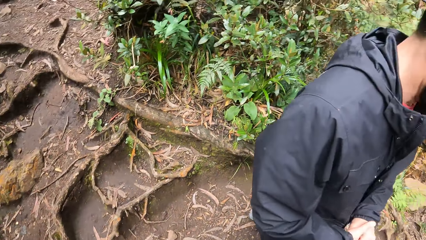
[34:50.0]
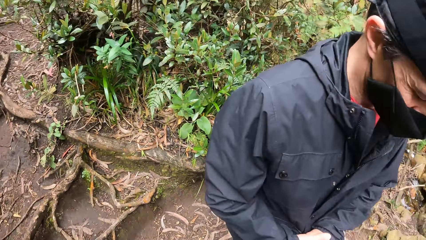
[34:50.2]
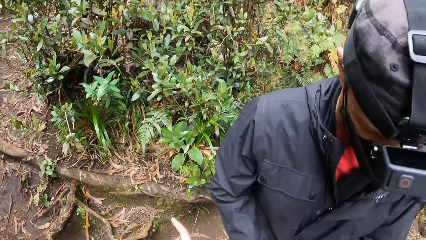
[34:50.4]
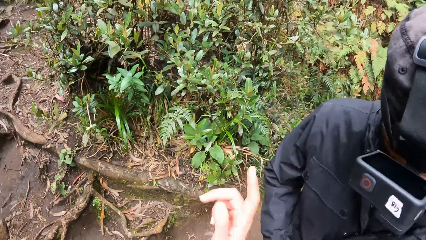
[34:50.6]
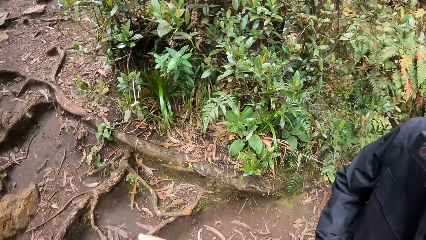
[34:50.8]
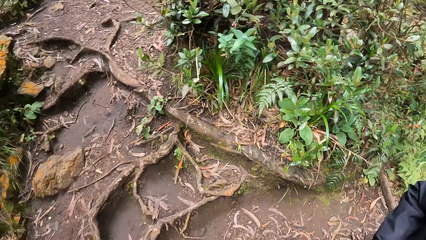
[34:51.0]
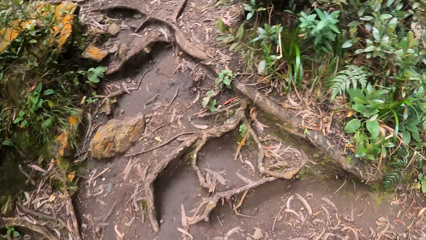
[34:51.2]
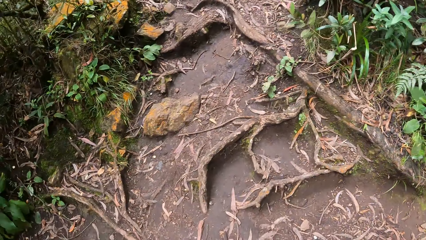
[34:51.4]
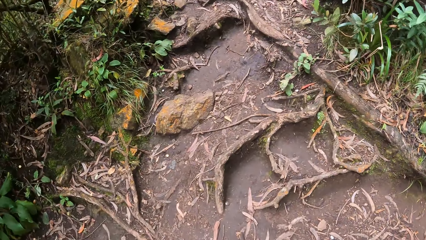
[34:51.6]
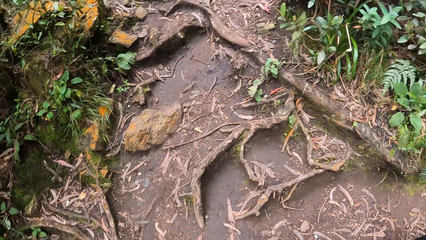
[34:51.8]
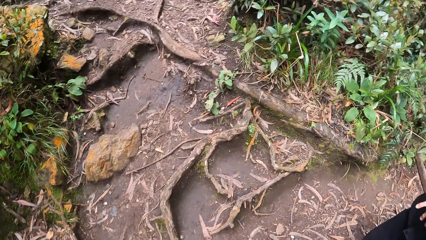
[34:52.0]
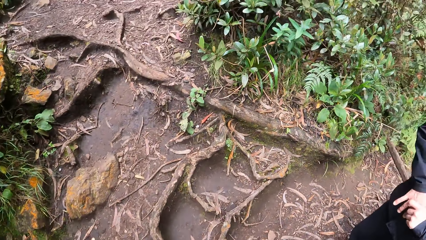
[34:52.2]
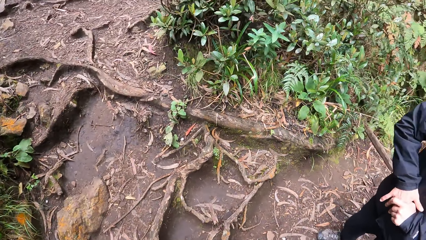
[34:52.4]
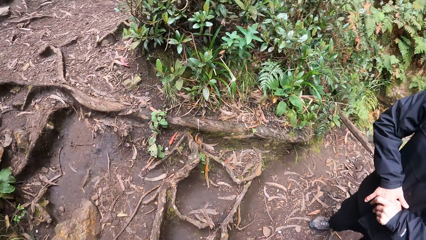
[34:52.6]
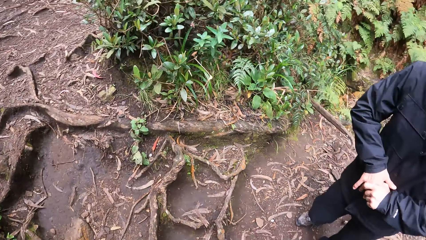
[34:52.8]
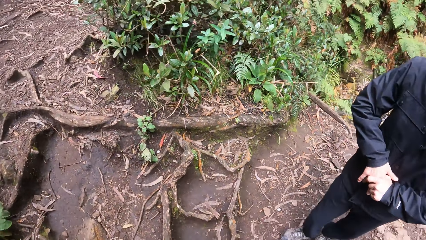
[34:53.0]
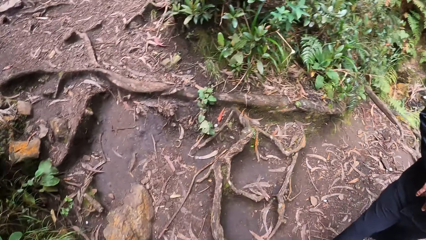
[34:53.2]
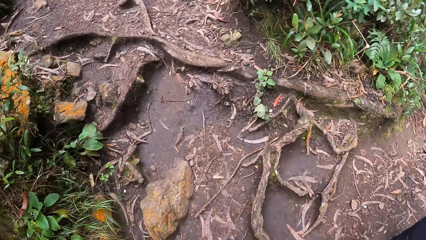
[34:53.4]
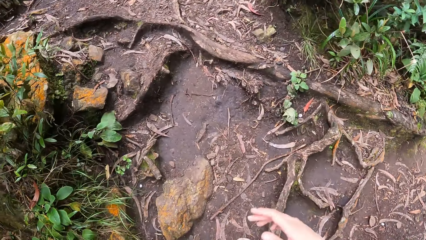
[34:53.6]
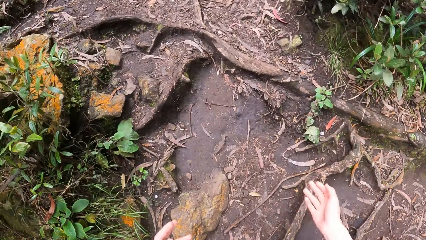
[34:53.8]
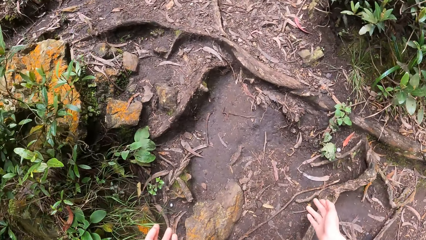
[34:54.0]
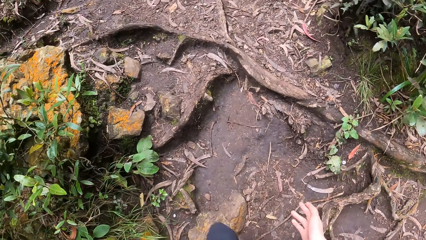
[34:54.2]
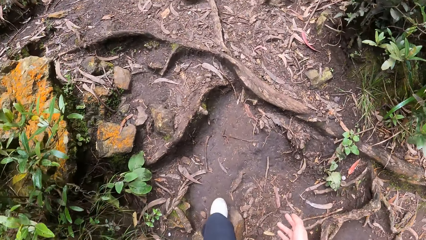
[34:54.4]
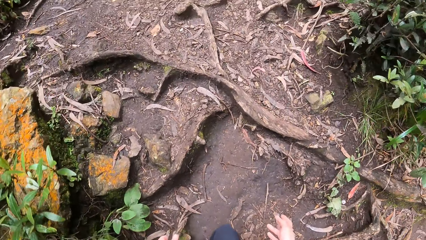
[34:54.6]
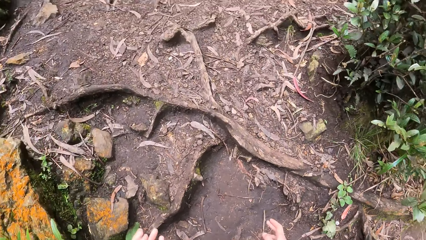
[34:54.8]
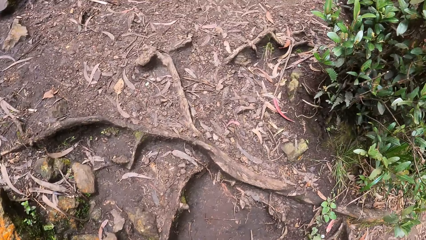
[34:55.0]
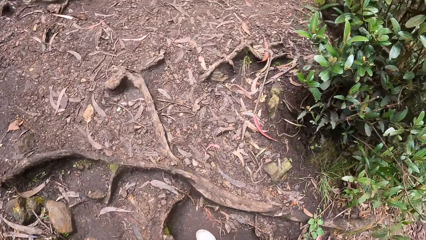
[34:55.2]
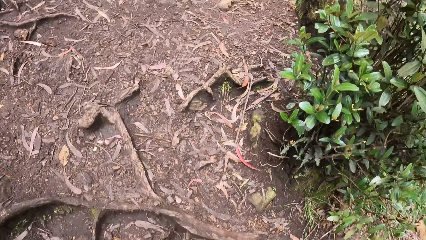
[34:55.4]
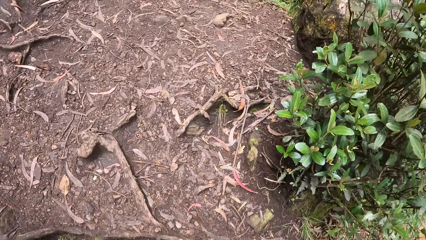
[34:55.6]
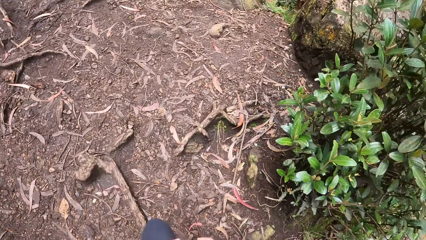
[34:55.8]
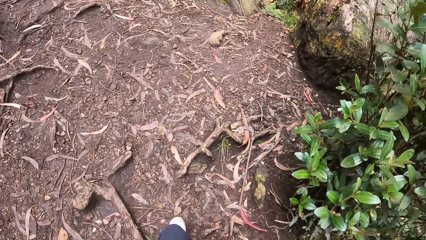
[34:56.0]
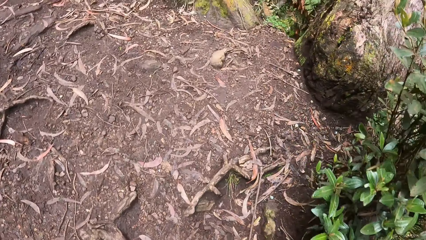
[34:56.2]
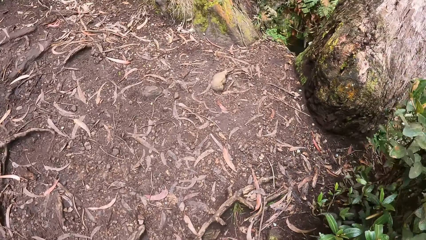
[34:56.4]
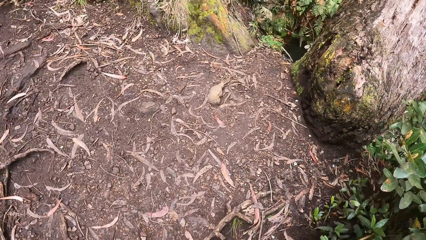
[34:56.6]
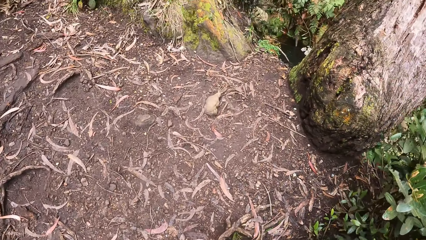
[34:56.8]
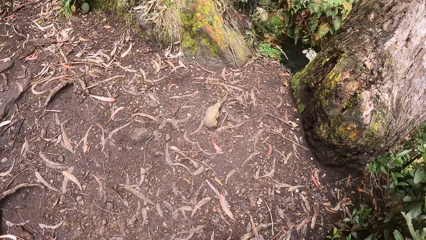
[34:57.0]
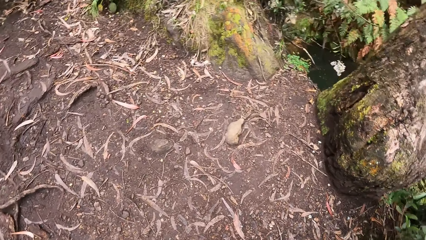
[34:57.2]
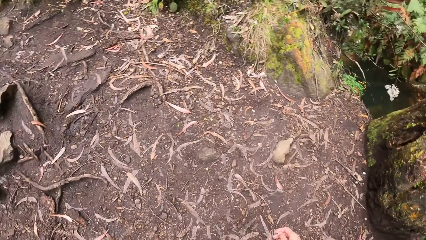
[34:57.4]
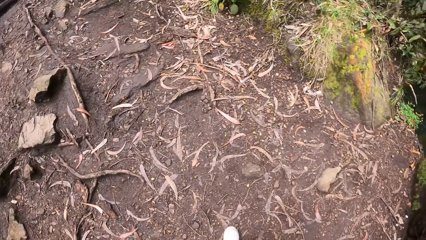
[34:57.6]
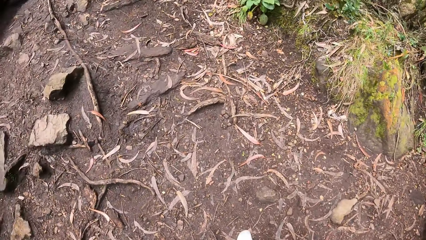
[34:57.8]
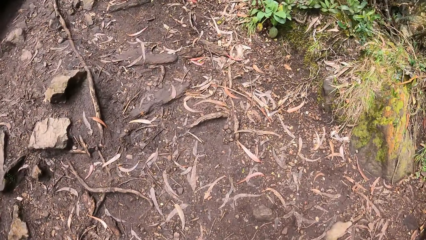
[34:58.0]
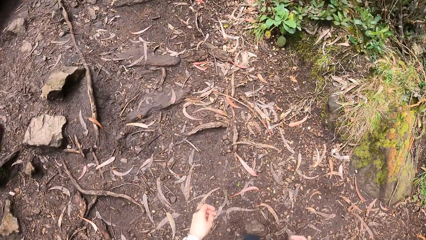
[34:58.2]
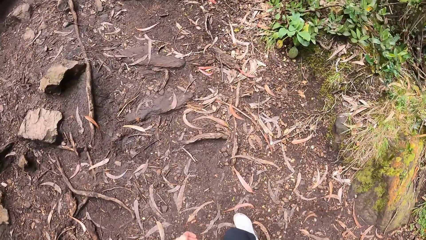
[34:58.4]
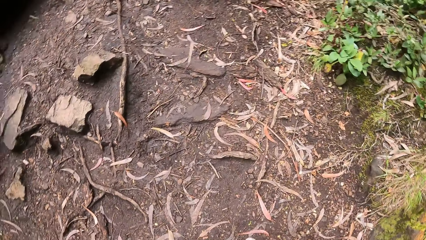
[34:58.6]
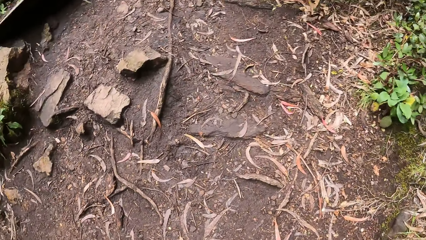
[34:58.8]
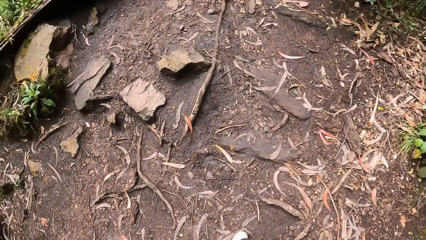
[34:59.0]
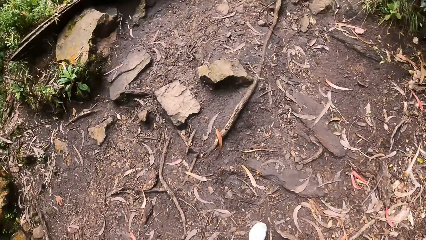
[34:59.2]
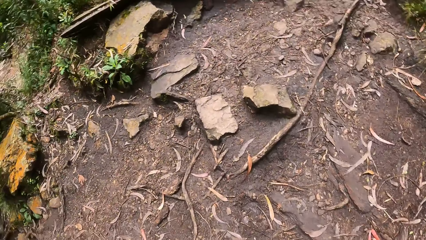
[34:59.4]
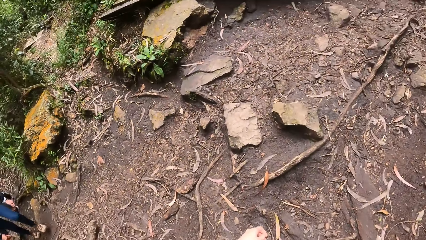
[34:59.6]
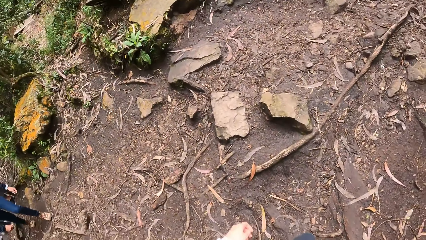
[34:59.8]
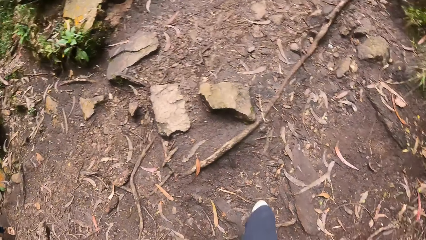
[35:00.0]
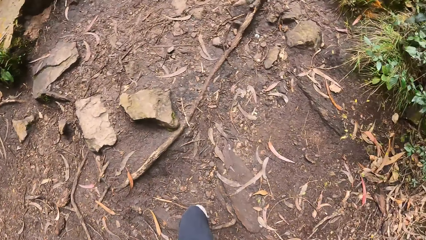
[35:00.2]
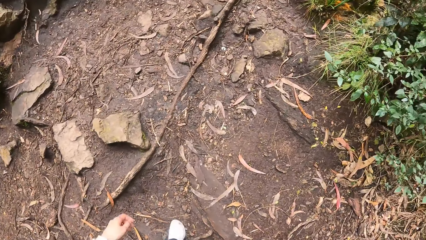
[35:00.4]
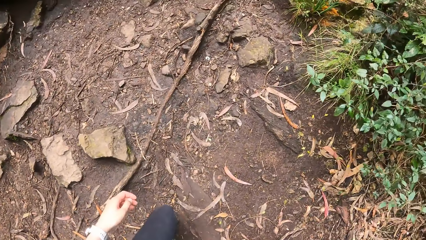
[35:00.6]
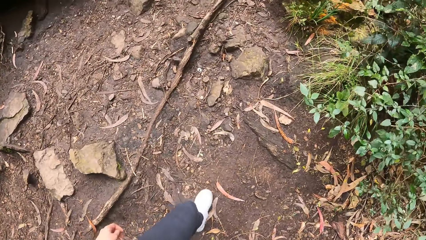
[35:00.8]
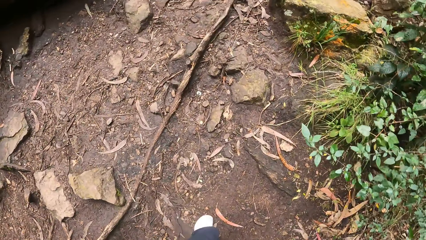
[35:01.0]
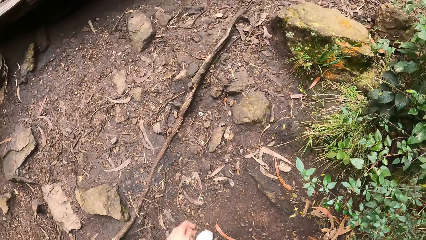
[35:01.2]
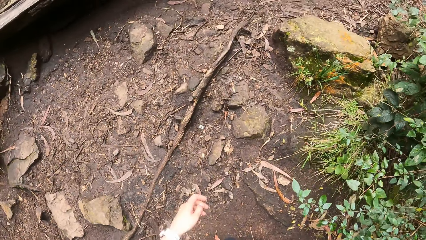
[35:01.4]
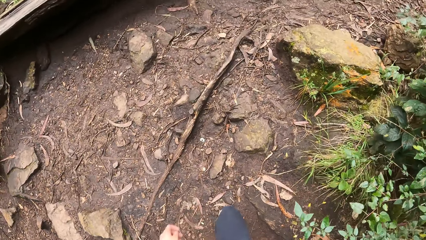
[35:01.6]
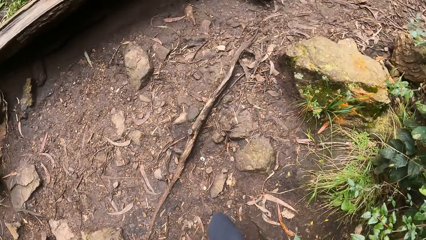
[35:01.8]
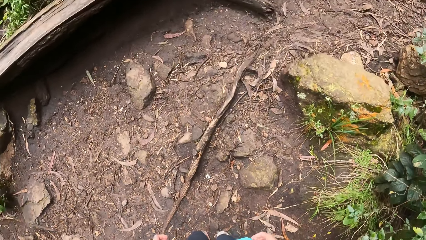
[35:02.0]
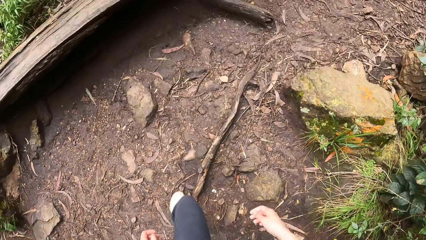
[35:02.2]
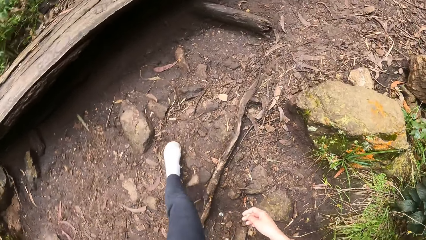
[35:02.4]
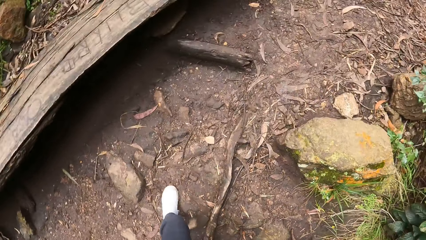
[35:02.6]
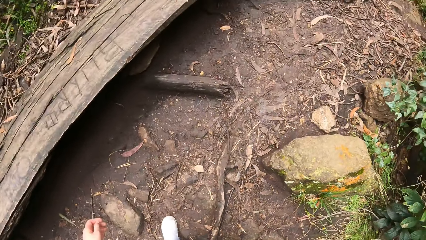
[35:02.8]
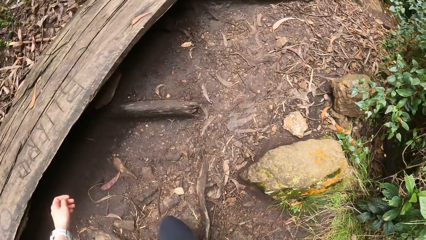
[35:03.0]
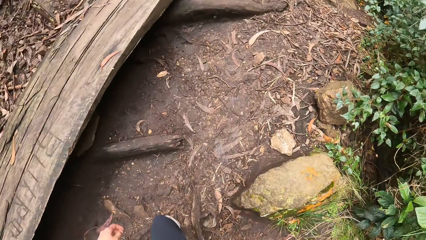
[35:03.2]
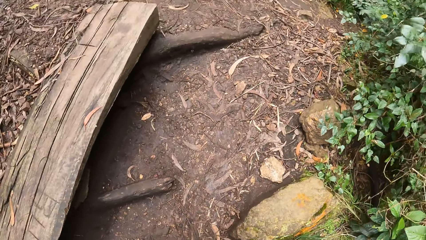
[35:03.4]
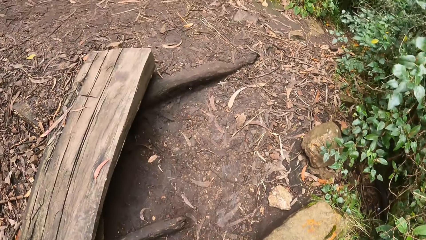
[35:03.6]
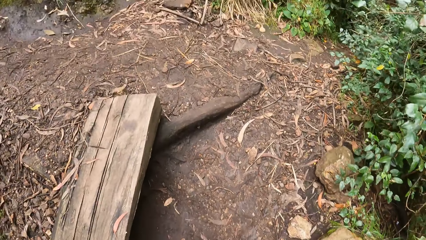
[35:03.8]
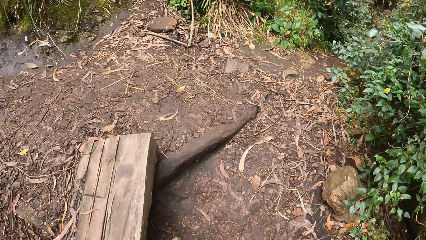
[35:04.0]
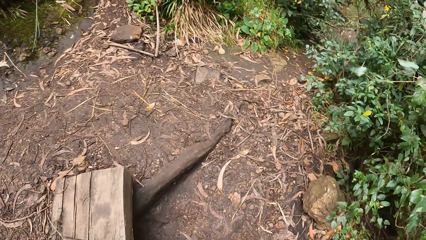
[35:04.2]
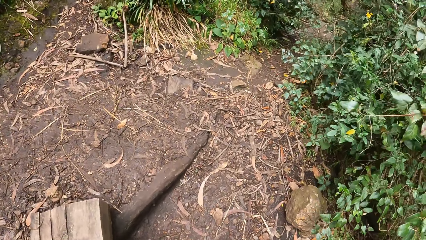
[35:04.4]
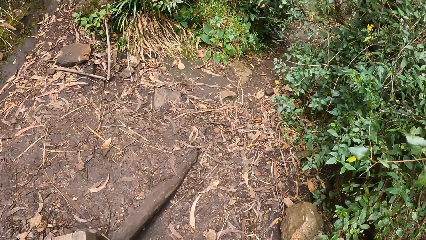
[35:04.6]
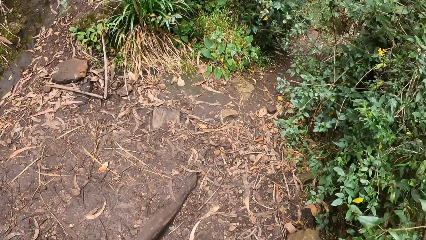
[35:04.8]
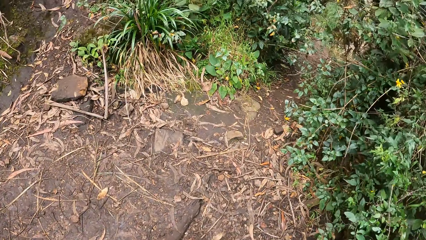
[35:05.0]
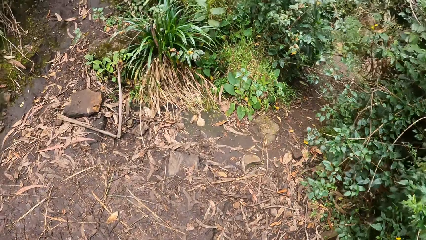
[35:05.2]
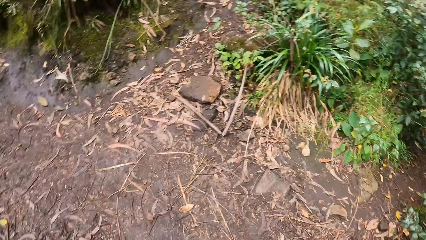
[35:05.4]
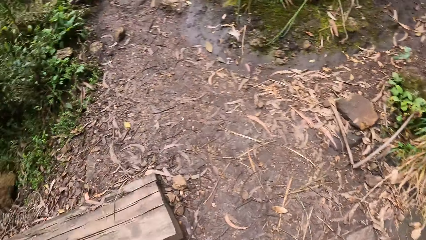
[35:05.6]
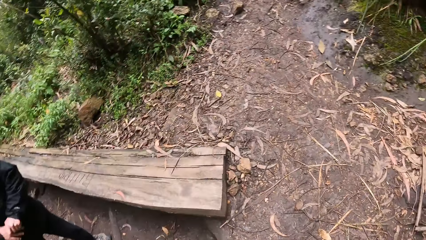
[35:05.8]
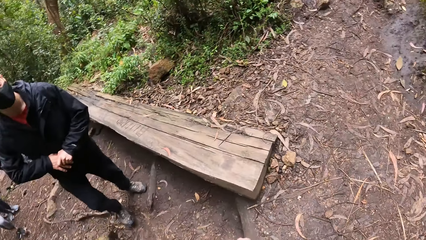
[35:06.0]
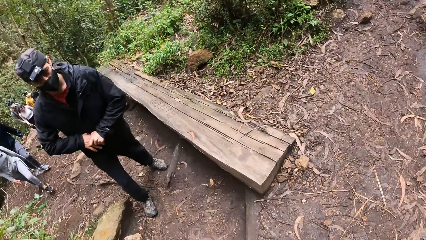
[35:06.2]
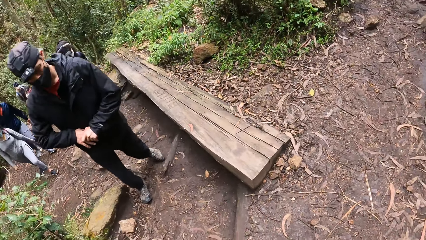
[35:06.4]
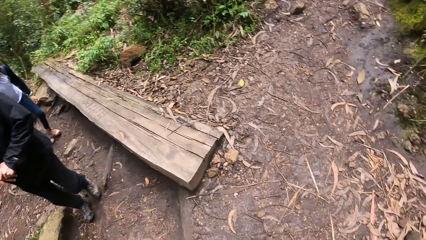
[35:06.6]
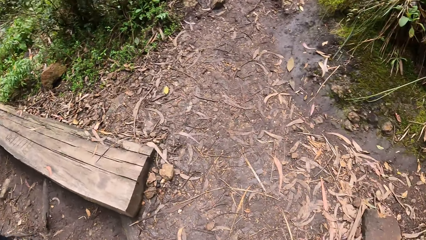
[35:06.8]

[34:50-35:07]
The camera wearer interacts with a man. She climbs up the hill with a group of people. She makes a hand gesture with her right hand. She walks up the mountain.
